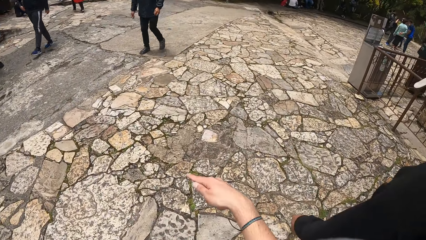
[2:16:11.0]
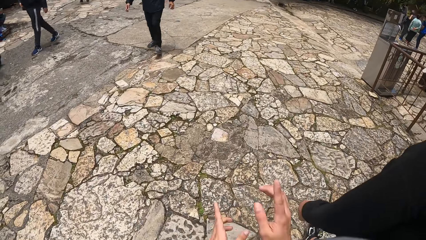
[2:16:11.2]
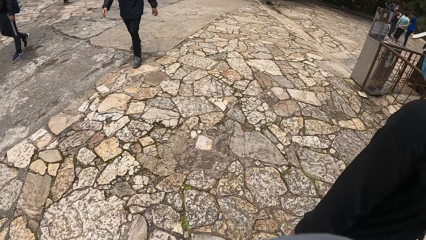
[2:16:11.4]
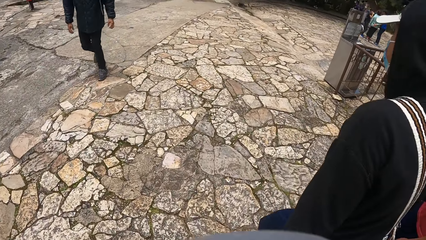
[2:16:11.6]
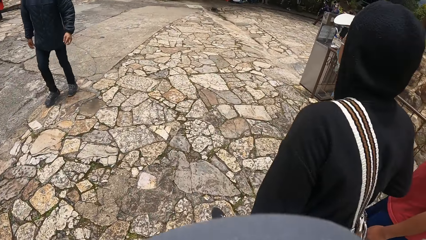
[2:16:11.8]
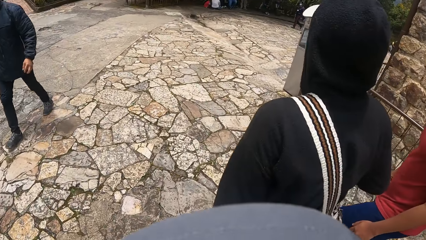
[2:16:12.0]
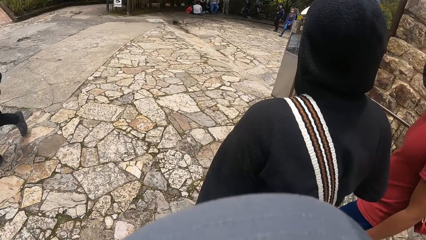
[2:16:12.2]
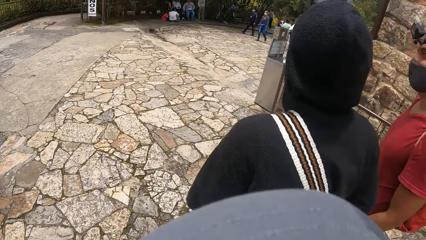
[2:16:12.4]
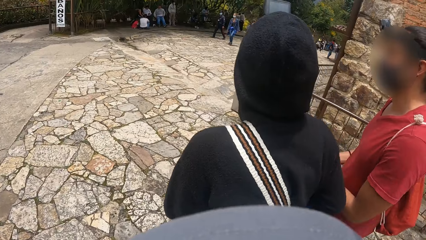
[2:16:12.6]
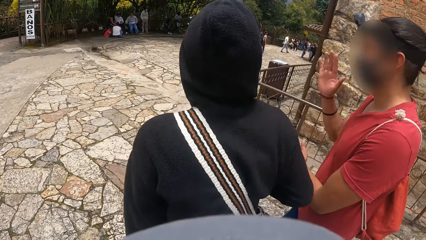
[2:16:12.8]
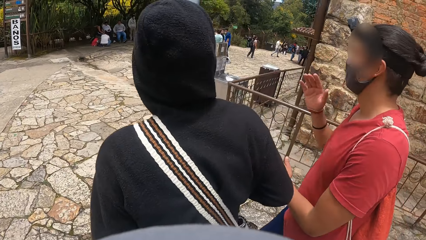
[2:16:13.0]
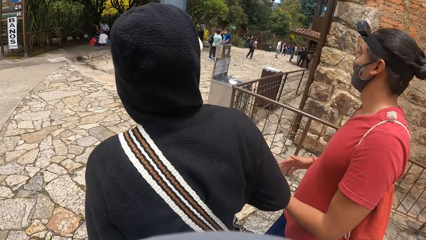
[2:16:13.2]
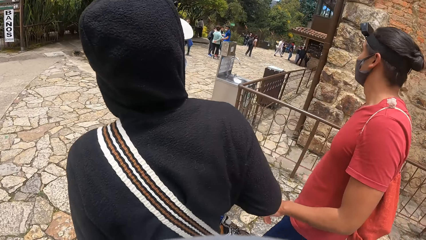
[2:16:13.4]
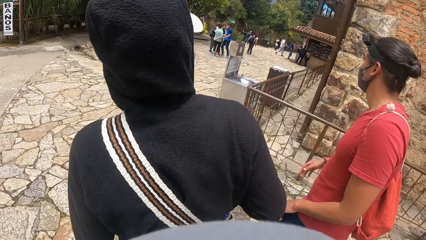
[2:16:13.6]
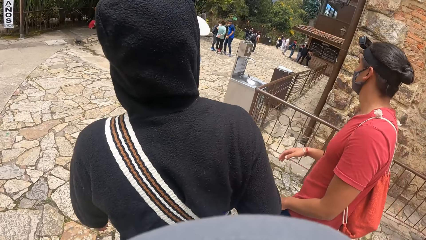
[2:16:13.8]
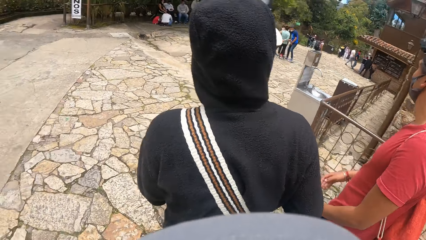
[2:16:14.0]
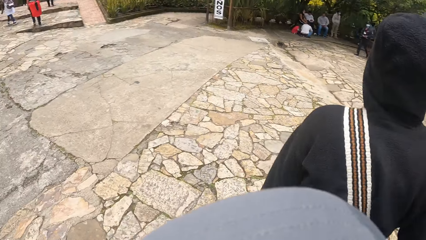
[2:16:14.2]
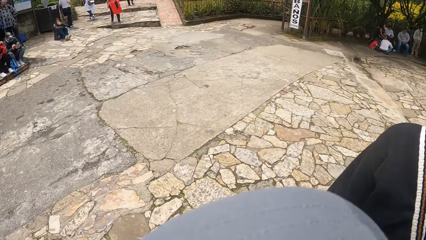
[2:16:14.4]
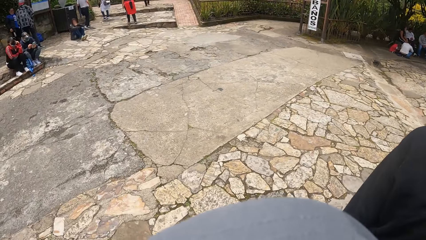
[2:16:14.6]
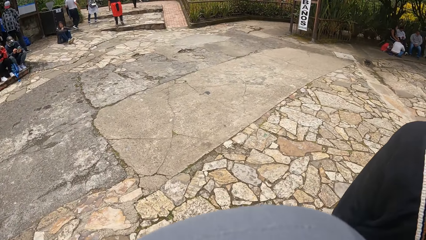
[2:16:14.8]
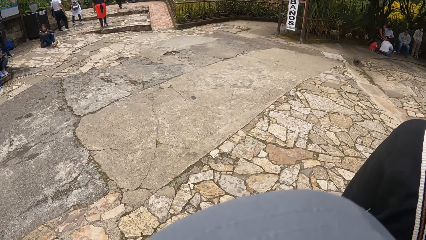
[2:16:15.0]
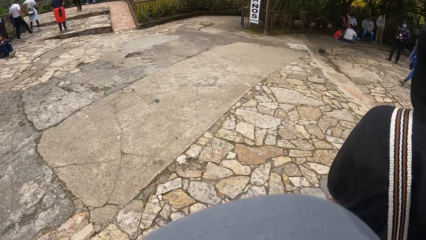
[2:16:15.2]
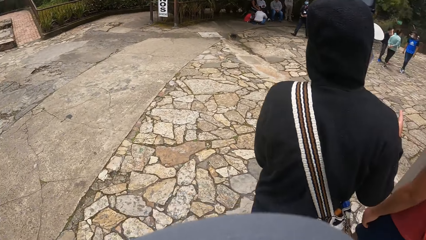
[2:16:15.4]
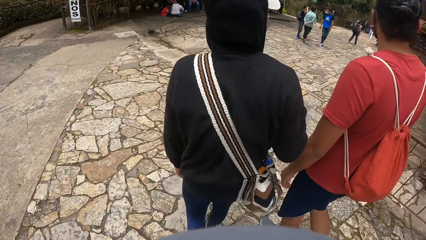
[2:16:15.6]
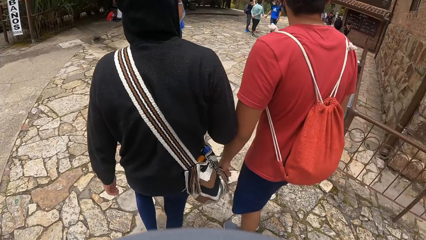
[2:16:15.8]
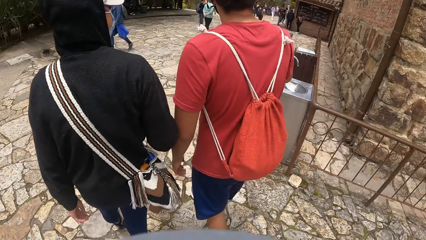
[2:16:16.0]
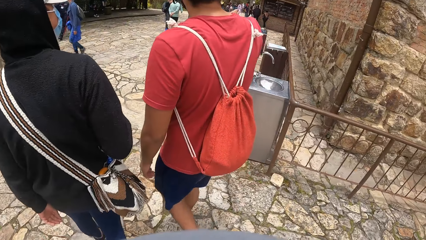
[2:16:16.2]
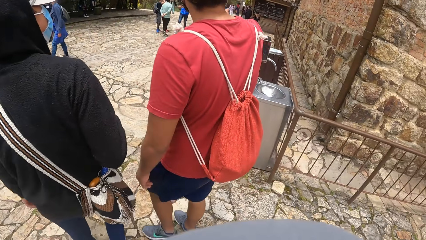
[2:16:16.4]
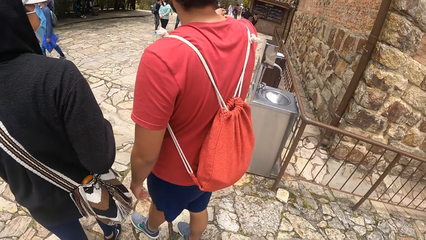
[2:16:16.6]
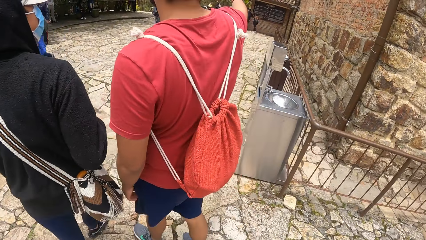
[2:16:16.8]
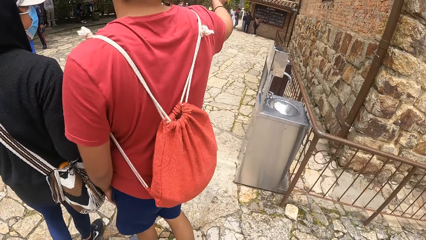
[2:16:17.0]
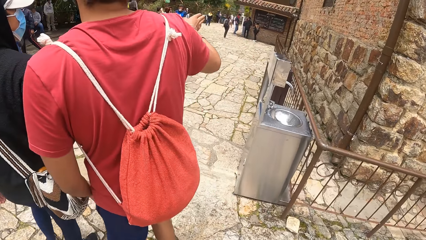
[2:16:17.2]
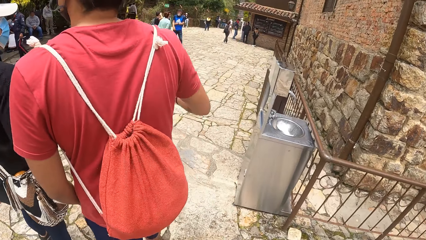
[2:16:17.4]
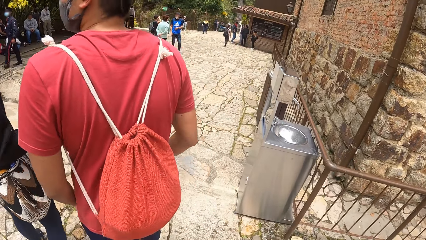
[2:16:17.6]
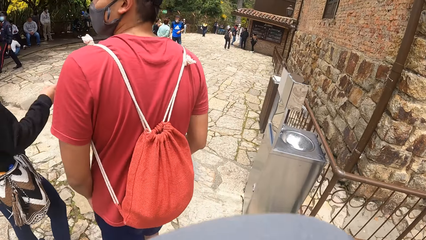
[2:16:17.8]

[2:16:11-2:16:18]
A man interacts with another man.

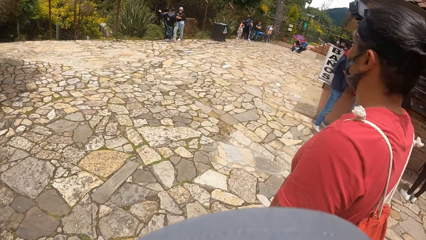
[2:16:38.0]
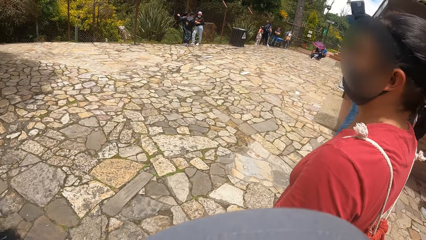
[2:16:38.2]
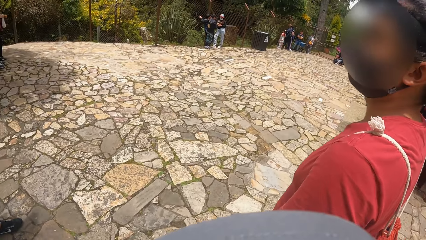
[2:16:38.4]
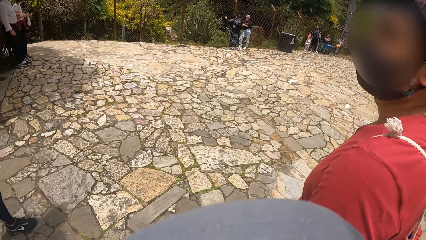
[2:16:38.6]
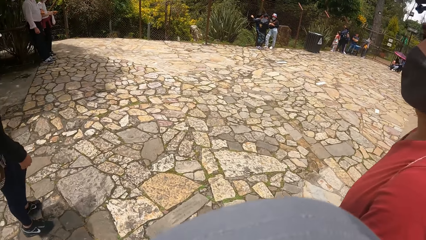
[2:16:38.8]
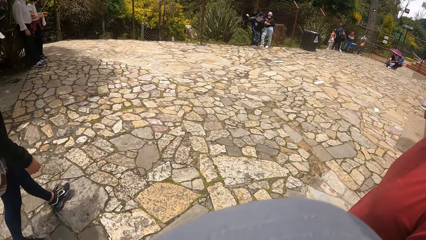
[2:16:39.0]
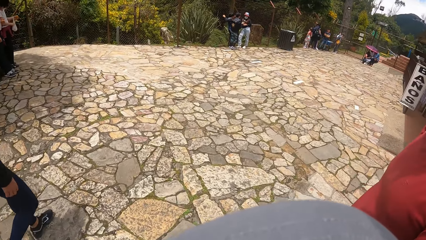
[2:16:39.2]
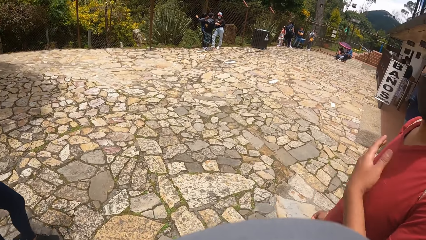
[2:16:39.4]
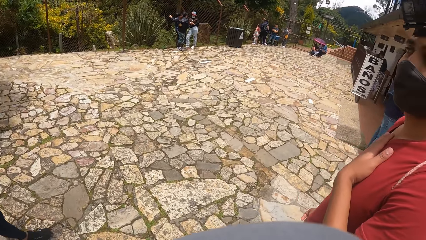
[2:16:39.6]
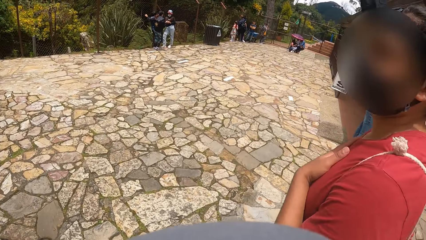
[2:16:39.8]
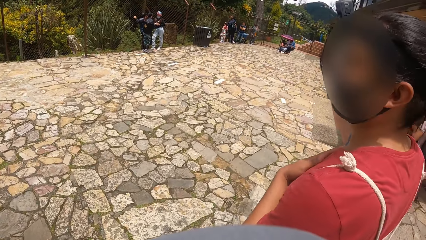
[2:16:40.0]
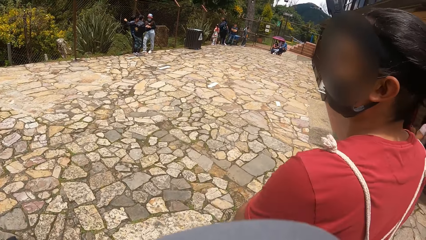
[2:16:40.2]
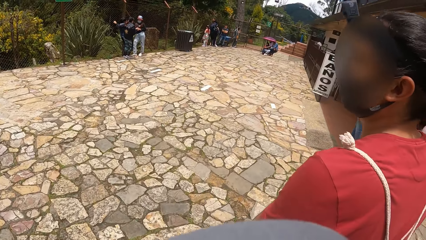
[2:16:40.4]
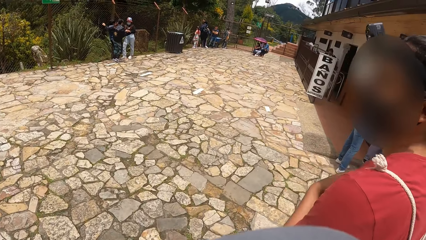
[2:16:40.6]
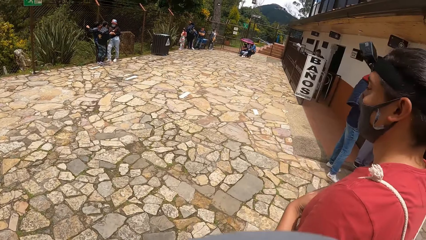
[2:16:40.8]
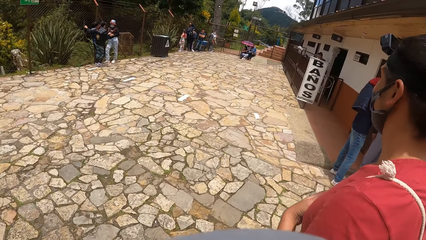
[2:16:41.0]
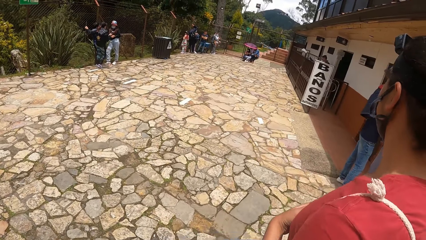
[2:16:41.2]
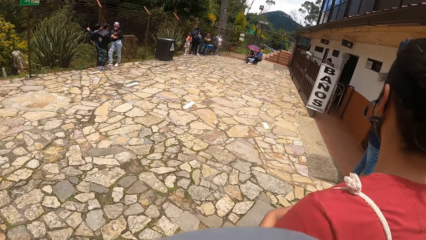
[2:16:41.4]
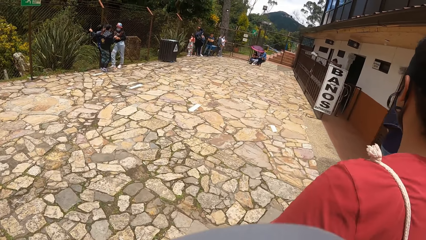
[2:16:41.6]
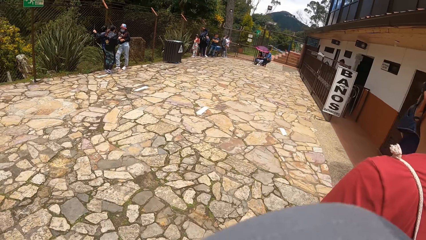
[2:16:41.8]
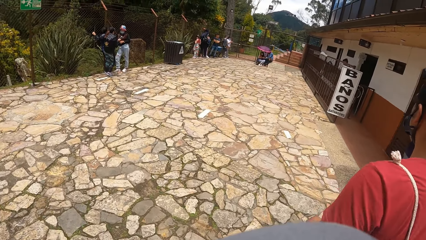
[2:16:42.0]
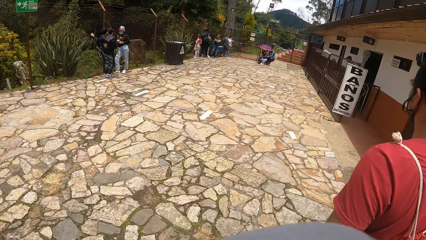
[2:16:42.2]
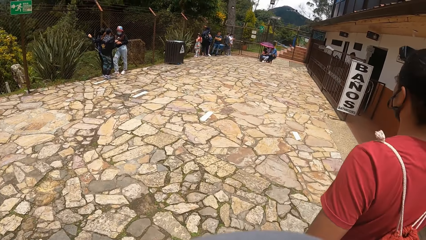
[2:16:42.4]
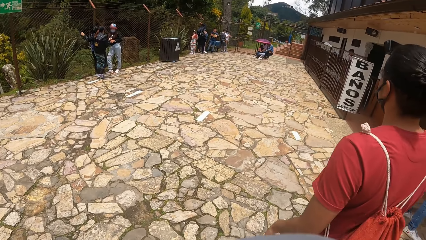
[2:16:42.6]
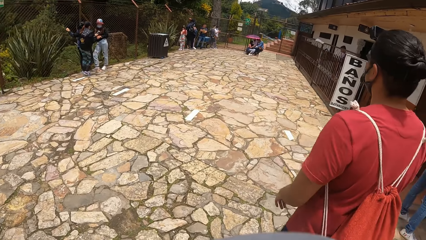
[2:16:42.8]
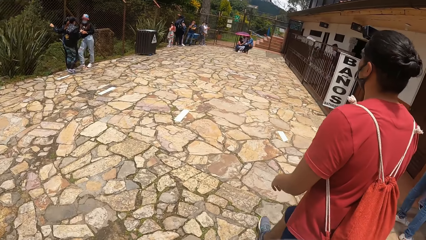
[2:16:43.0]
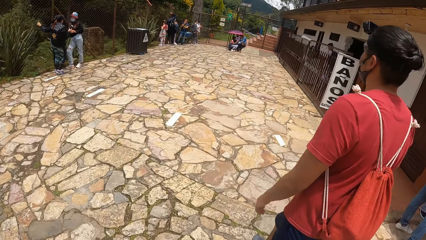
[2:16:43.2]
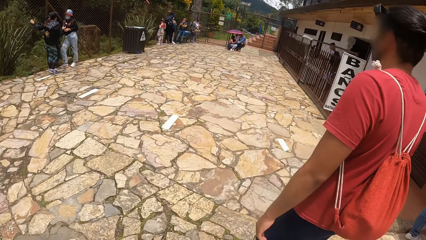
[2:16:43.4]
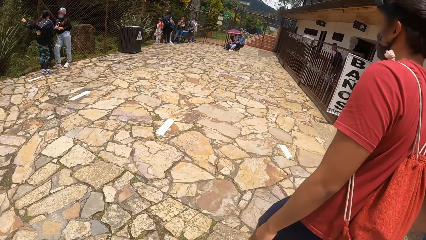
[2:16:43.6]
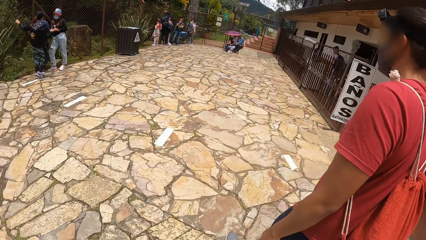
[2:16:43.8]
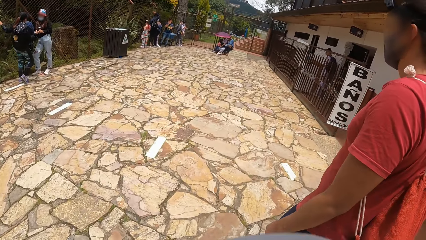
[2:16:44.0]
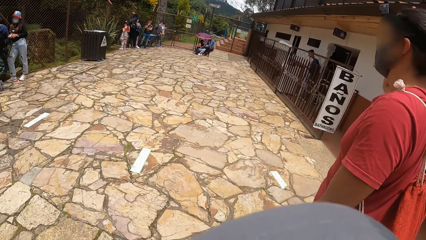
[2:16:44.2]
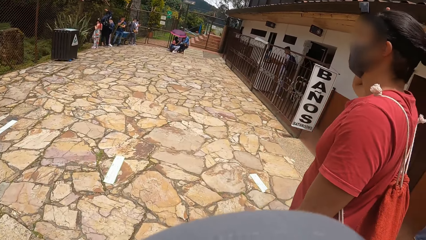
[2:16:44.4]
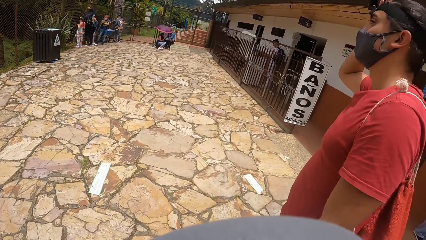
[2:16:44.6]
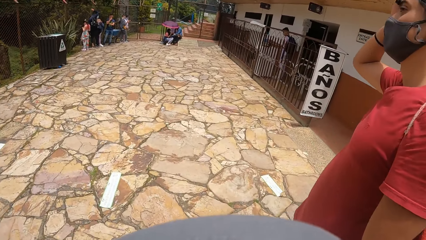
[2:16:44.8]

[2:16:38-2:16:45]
A man places his left hand on his chest.

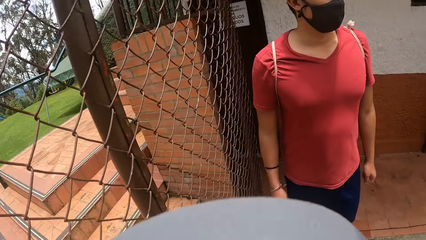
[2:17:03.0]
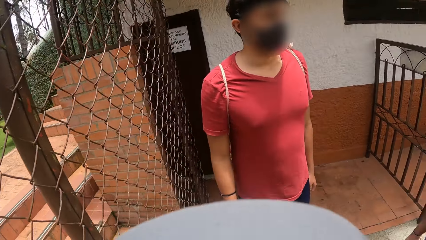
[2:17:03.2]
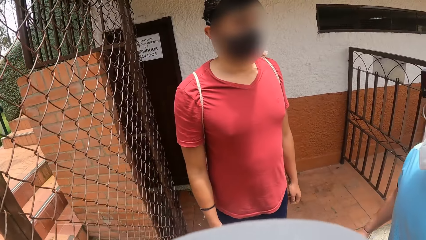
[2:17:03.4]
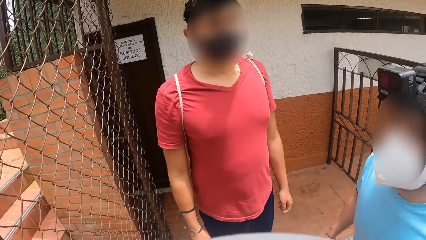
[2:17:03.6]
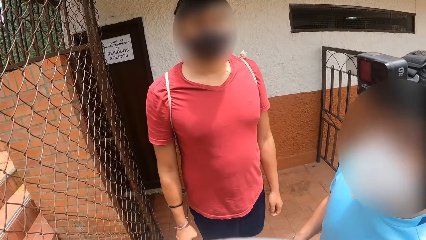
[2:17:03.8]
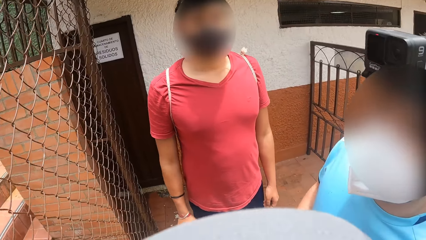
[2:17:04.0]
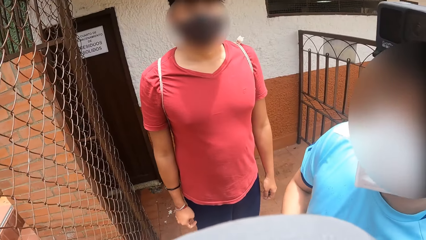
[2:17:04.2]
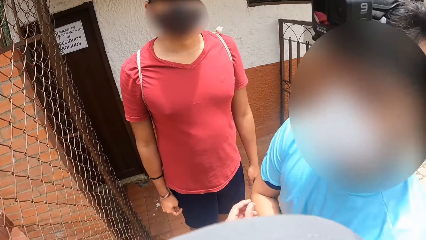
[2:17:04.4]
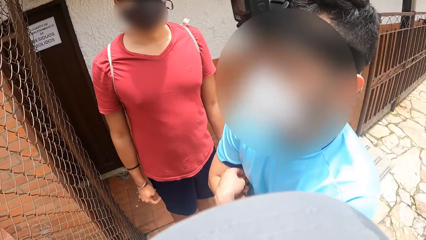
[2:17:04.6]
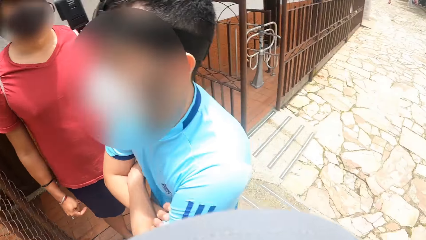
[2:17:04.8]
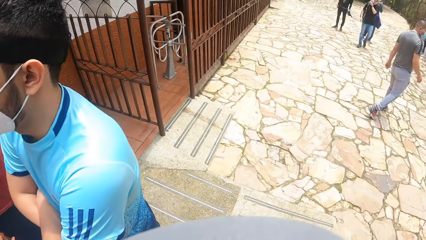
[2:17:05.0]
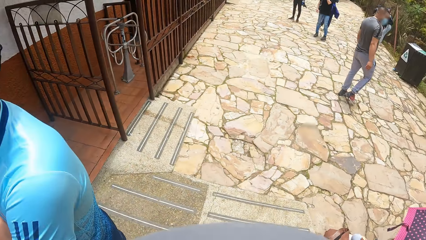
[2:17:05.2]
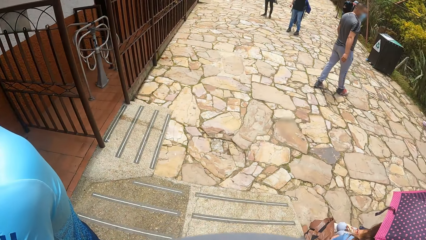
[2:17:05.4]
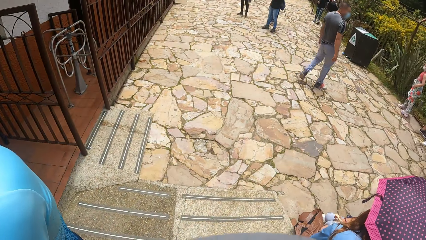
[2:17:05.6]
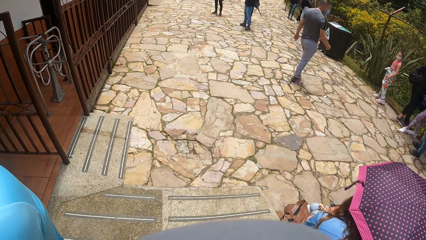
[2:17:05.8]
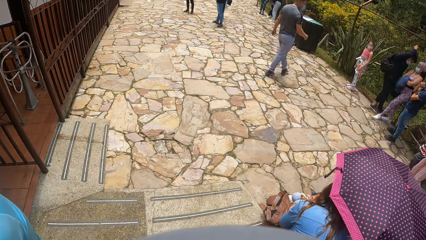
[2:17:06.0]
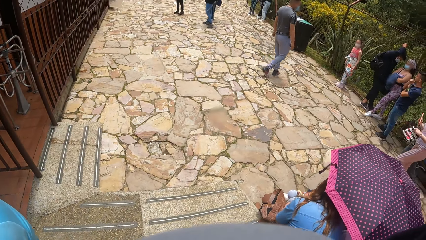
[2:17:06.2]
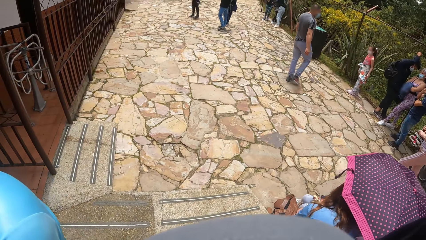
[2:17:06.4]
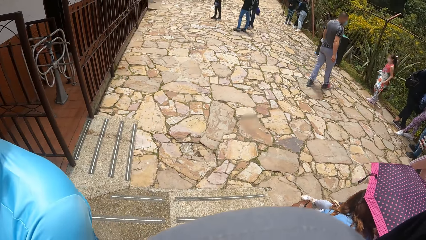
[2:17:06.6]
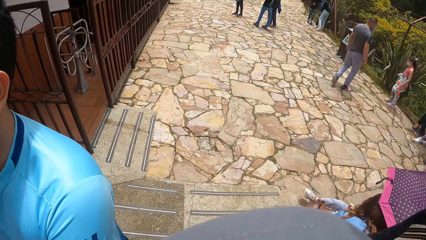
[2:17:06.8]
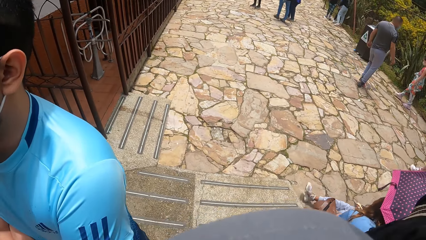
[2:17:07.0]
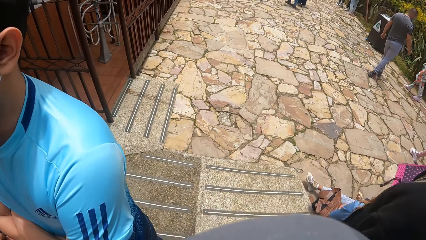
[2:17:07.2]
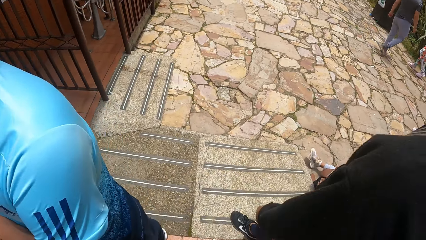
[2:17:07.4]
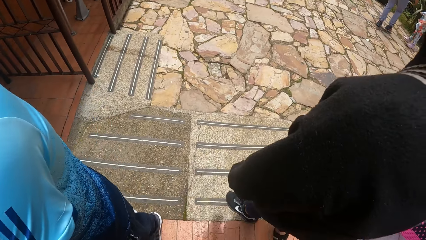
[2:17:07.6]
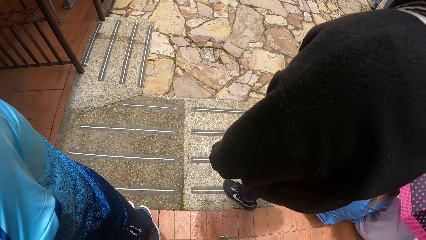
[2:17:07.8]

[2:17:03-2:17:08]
A man folds his hands. The camera wearer looks around.
